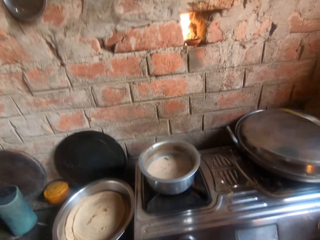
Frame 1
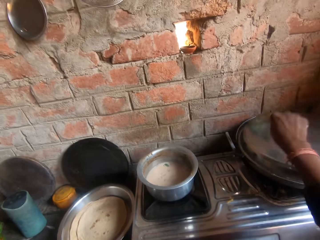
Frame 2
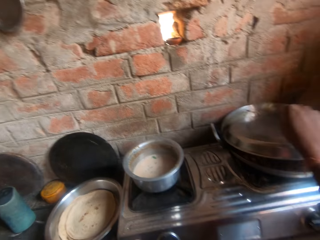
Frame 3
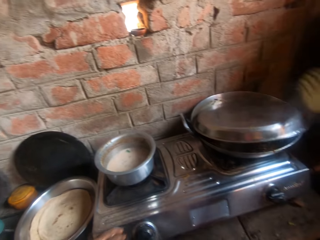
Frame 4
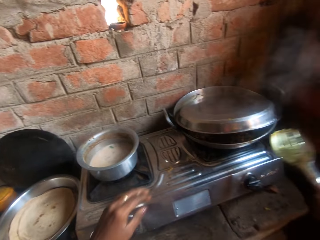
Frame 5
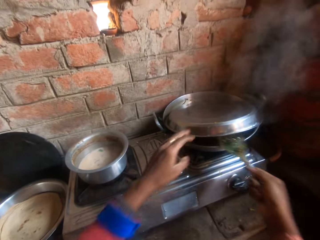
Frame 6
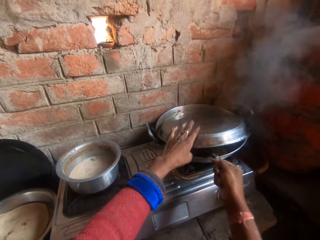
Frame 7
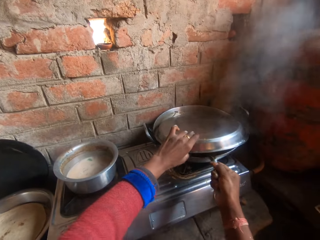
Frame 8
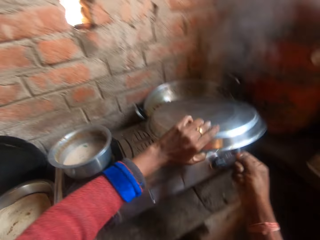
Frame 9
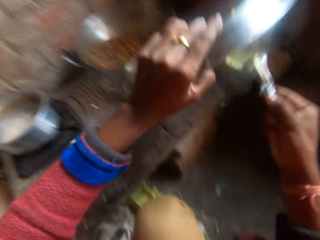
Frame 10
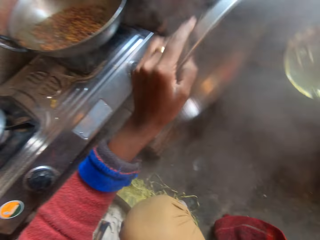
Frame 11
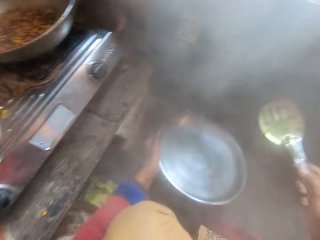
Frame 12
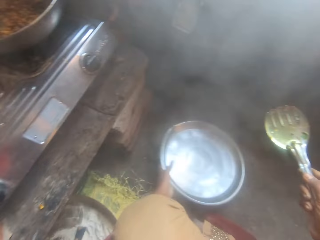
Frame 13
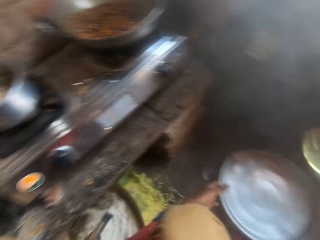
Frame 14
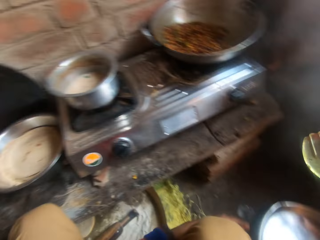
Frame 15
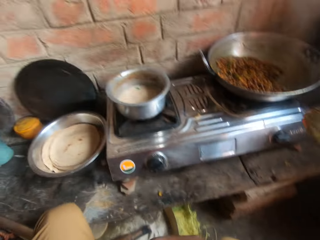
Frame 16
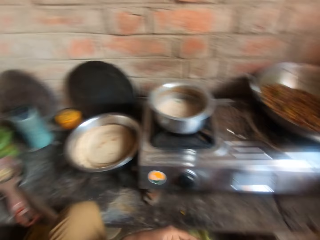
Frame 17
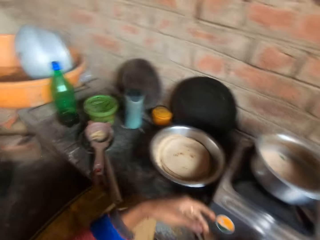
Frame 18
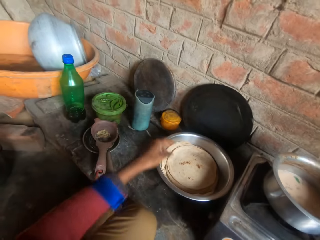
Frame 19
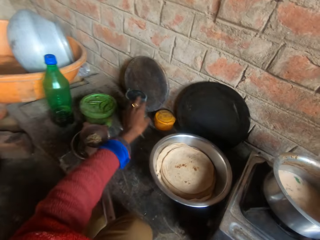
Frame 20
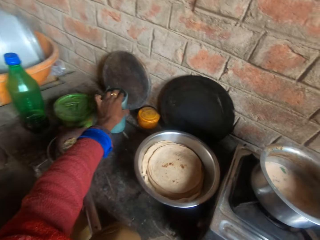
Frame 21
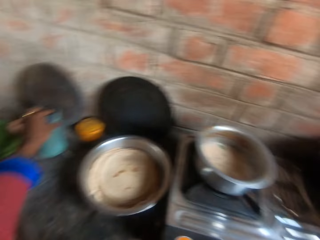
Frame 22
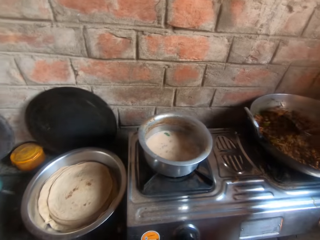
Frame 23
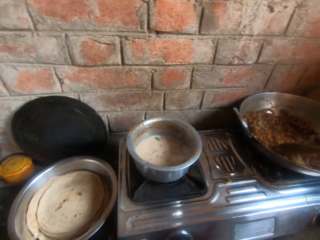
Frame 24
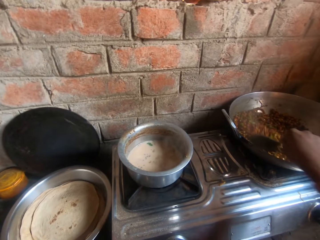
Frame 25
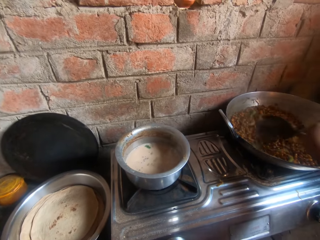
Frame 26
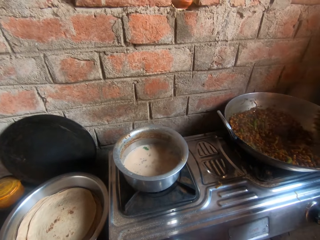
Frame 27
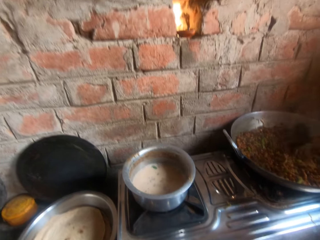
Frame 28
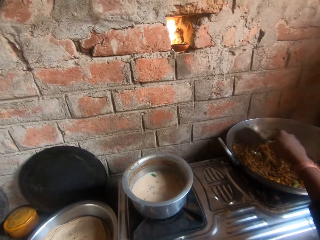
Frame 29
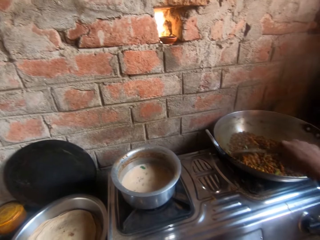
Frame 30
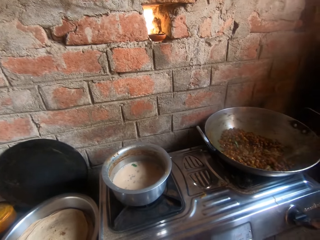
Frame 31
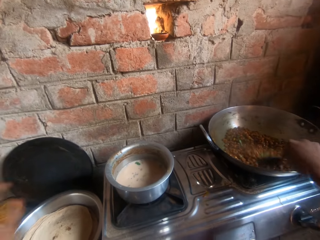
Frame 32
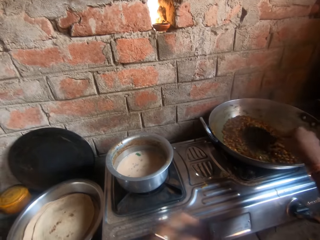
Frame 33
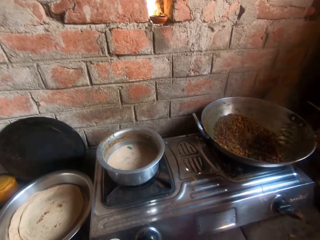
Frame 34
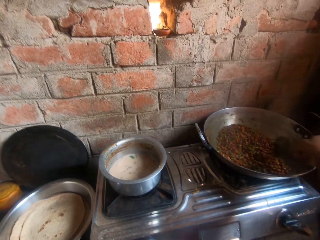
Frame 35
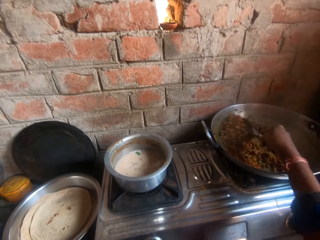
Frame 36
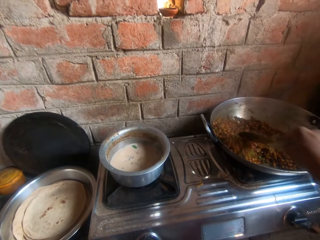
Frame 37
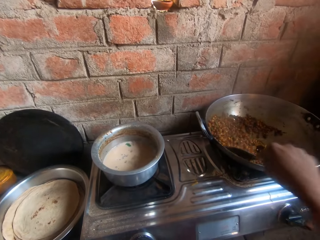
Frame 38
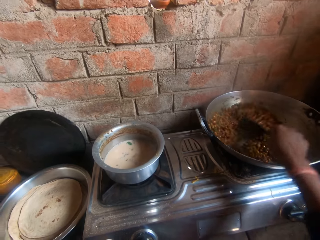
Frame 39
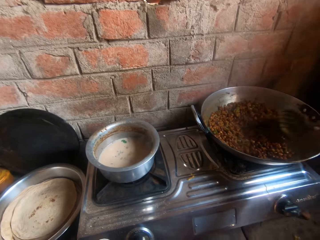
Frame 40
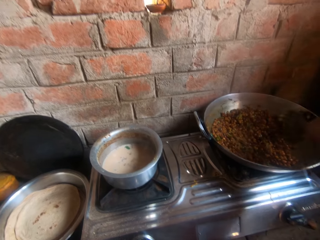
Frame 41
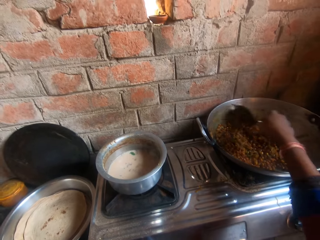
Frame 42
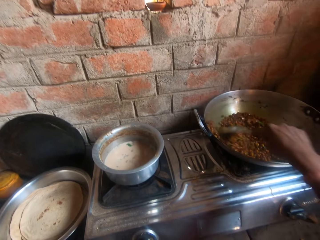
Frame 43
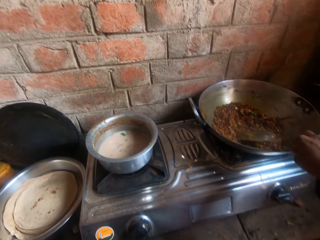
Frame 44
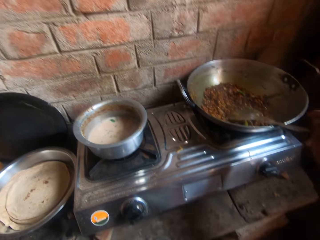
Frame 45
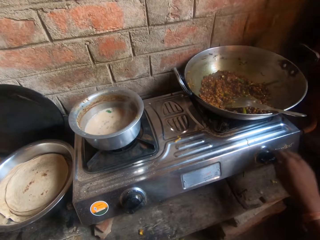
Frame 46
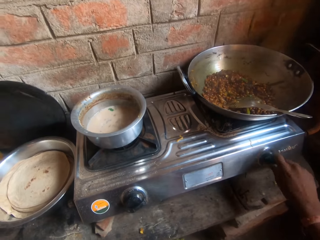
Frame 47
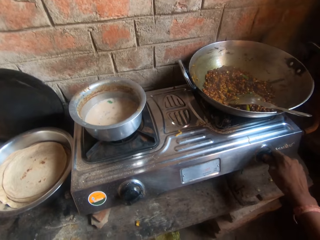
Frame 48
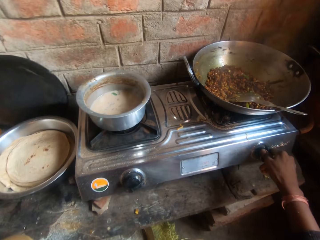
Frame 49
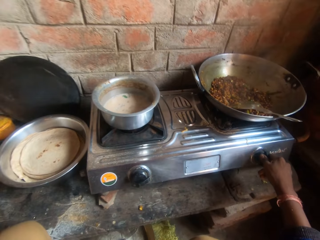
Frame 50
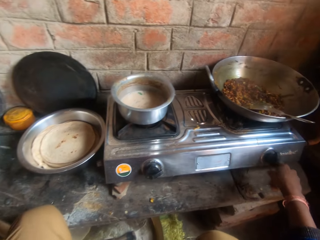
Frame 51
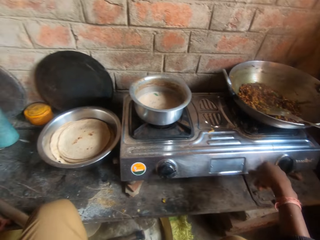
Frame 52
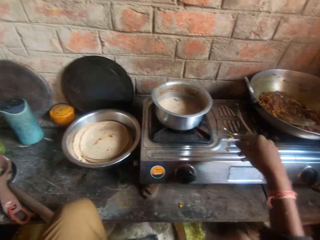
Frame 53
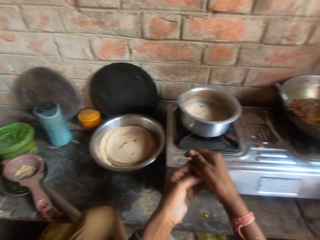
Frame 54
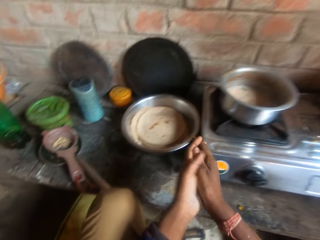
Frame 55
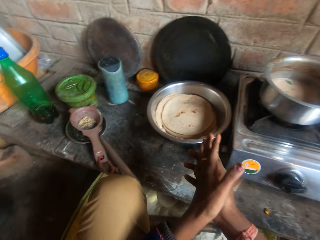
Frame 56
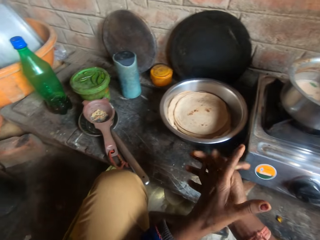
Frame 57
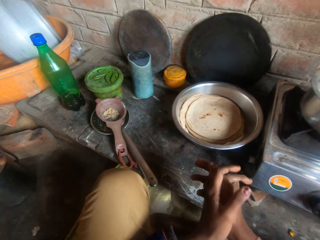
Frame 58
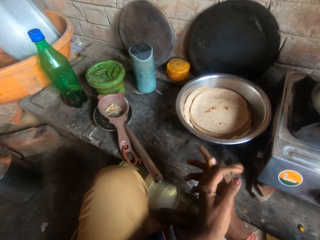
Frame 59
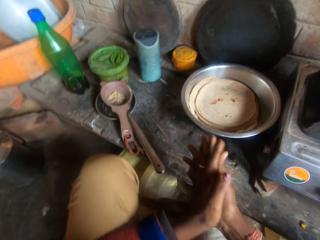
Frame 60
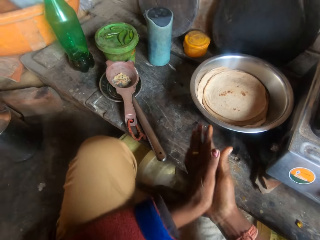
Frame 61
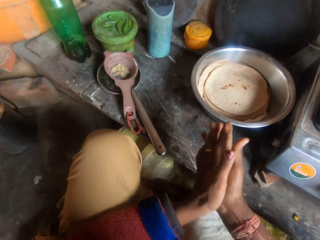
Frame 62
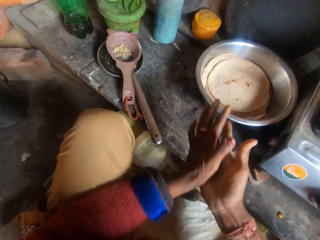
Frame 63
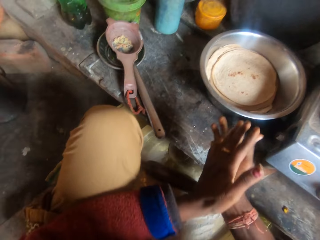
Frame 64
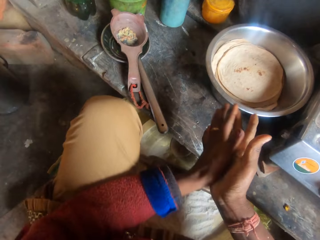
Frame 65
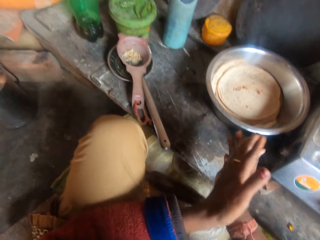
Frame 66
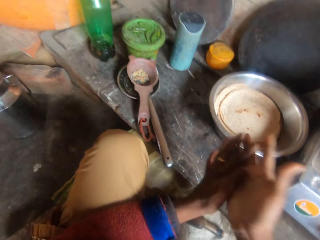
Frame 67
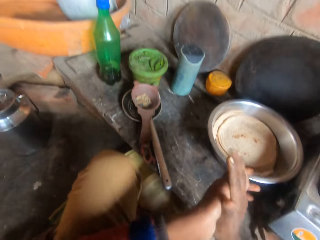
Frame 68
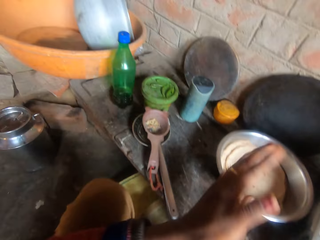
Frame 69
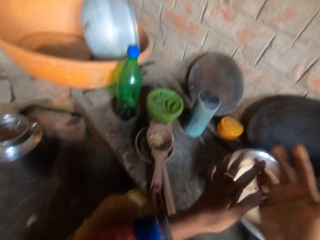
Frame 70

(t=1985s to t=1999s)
The camera wearer hits the cover of another pot on the gas cooker with the spatula. They remove the cover of the pot. They drop the cover of the pot on the ground. They hold a speaker on the kitchen slab. They touch a container. They stir the sauce in the pot. They drop the serving spoon in the pot. They adjust the regulator of the gas cooker. They rub their hands together. They stare at their hands.

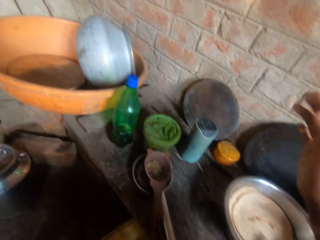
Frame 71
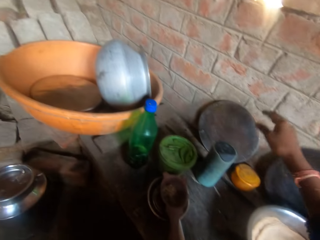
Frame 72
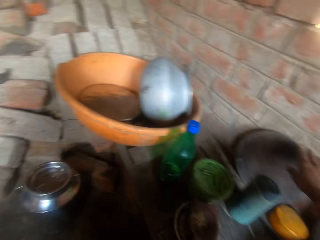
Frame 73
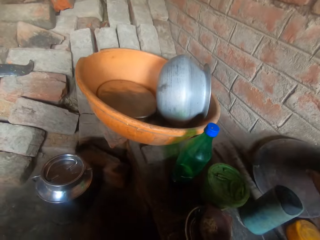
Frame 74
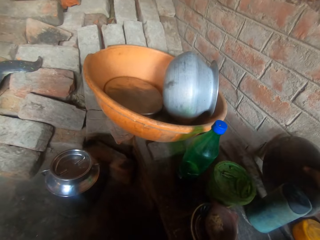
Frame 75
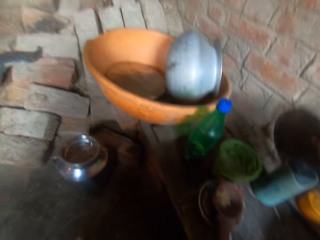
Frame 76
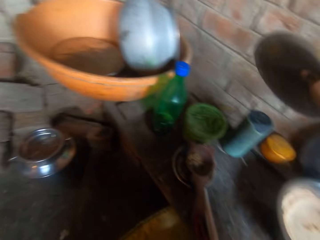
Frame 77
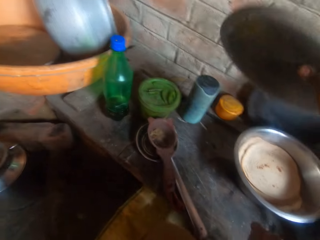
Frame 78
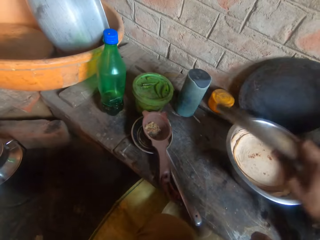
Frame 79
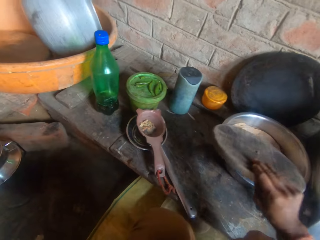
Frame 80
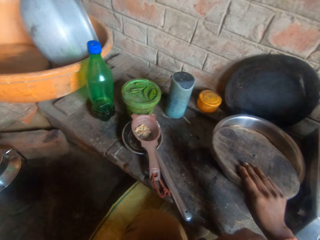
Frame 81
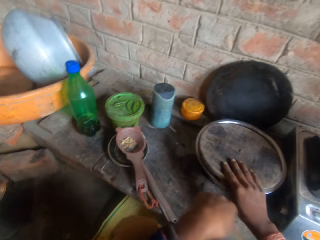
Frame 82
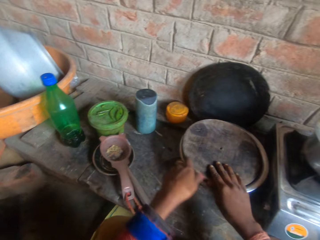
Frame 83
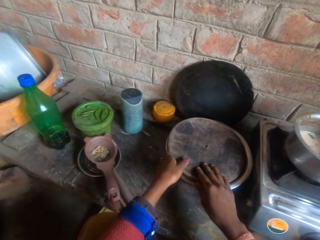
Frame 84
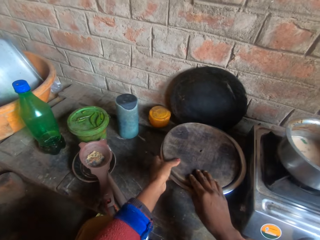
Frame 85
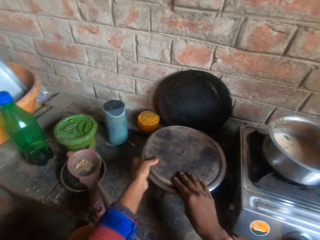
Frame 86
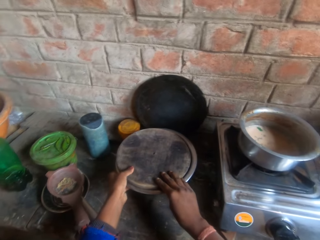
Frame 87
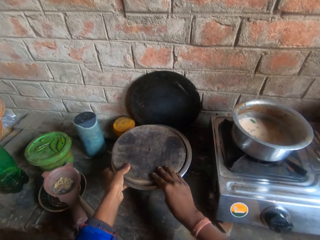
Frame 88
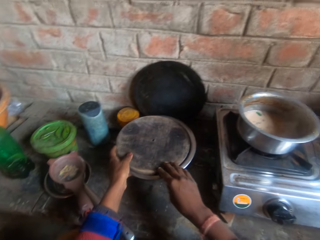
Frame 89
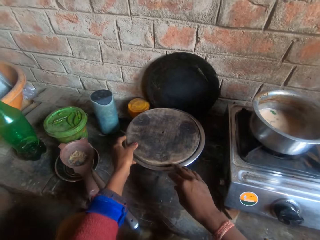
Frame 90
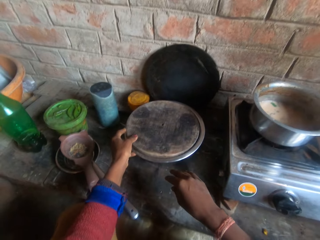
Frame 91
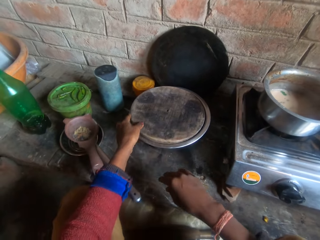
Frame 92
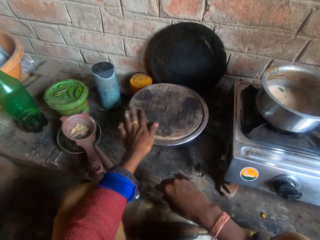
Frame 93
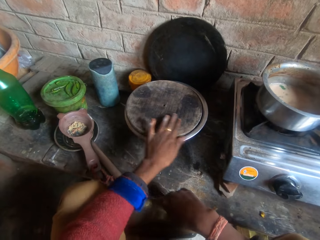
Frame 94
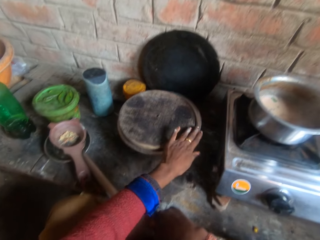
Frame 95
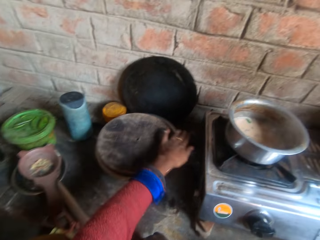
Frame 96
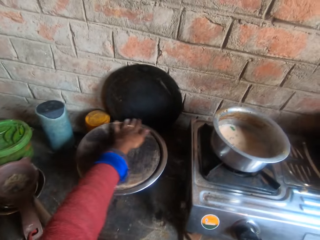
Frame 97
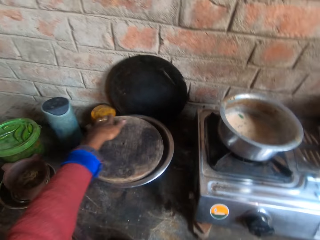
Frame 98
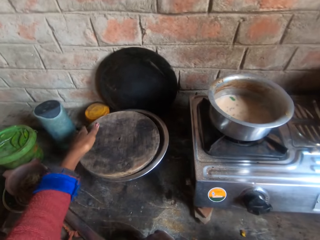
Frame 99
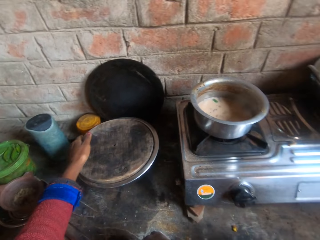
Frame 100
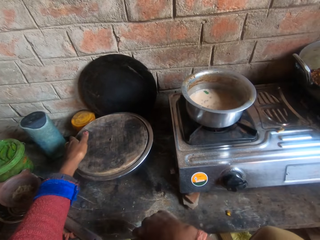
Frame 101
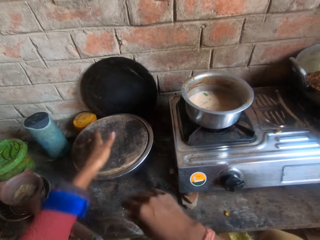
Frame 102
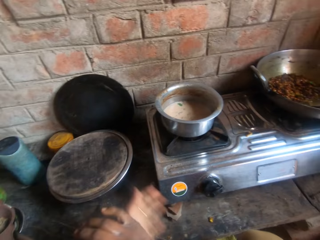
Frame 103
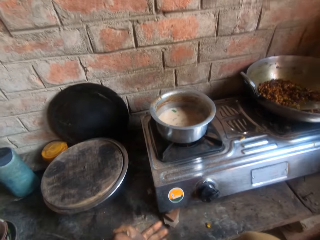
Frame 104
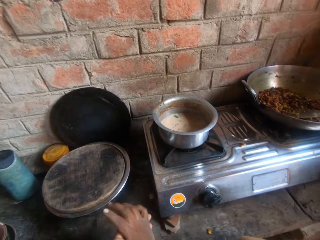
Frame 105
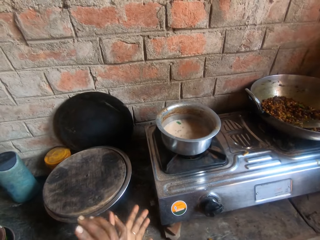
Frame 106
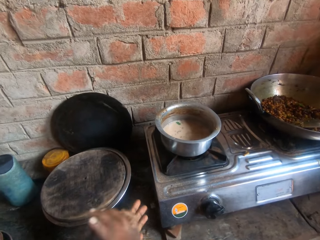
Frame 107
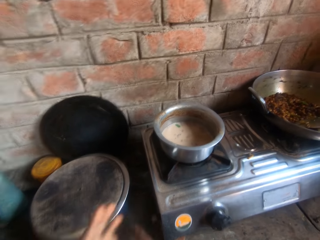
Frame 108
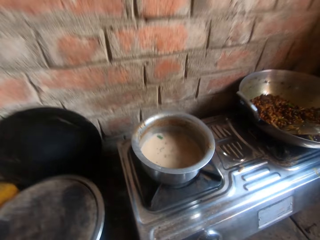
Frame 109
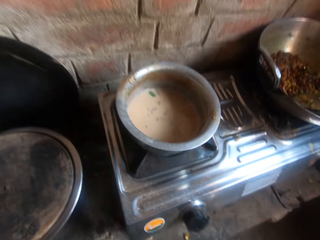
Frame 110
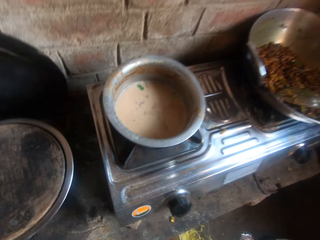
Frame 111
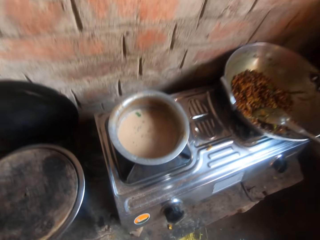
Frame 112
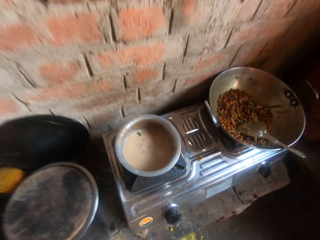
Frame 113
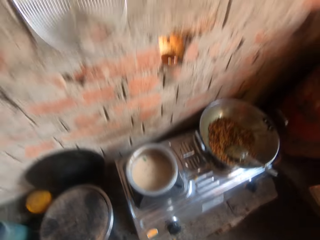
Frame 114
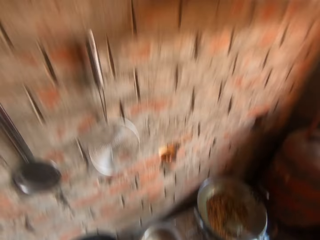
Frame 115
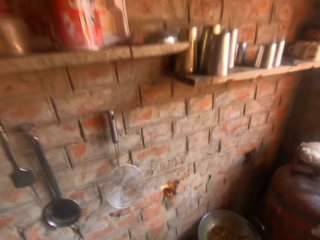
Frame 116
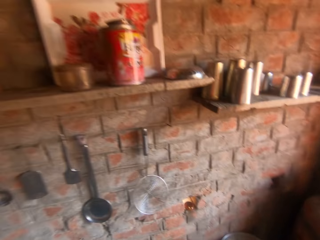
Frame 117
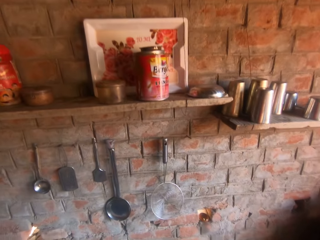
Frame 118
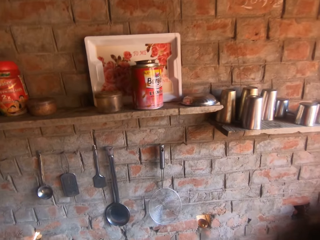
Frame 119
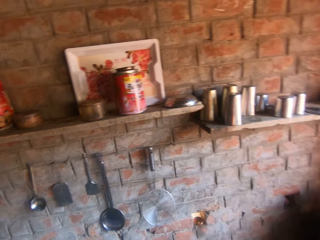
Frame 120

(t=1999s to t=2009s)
The camera wearer carries a wooden chopping board from the kitchen slab. They place the chopping board on the bowl of tortilla wraps. They move the bowl of tortilla wraps aside. They wipe the brim of the bowl of tortilla wraps. They inspect the bowl. They rub their hands together. They stand.
